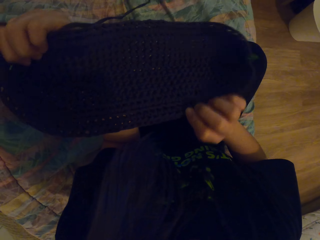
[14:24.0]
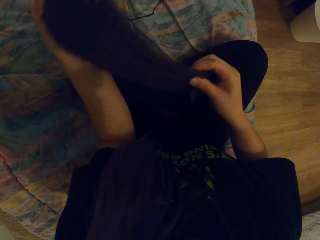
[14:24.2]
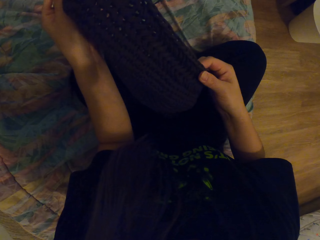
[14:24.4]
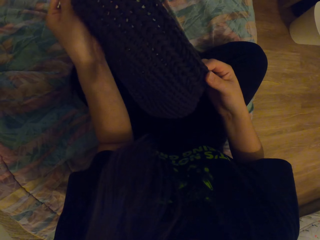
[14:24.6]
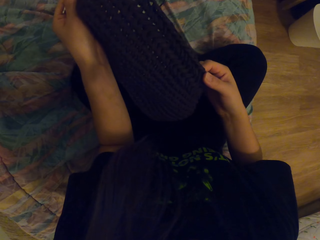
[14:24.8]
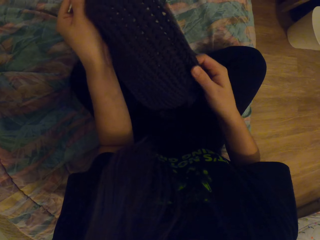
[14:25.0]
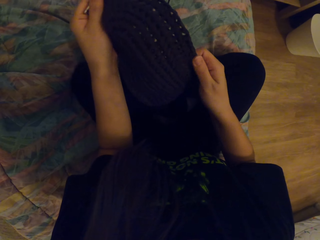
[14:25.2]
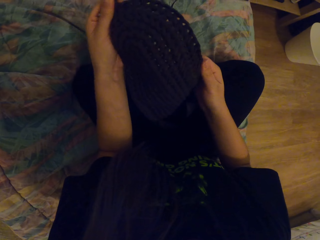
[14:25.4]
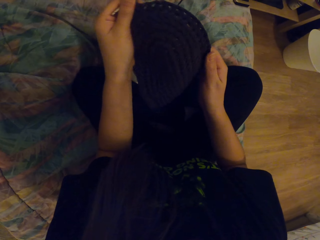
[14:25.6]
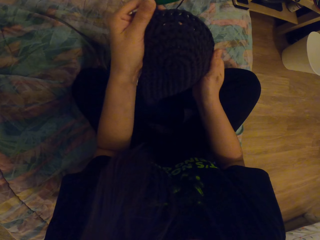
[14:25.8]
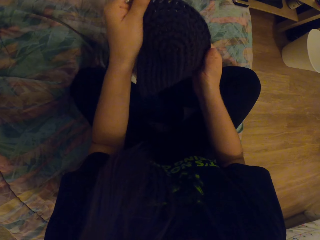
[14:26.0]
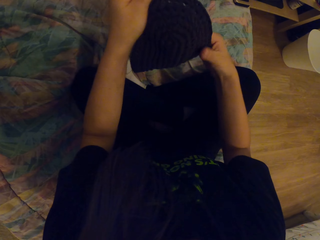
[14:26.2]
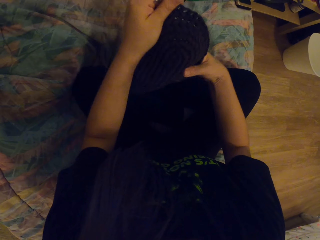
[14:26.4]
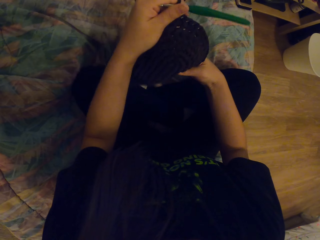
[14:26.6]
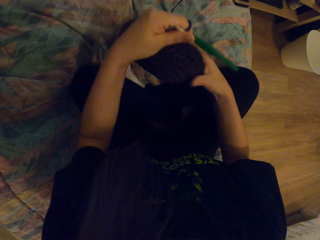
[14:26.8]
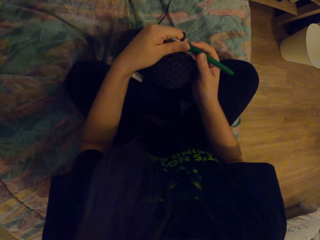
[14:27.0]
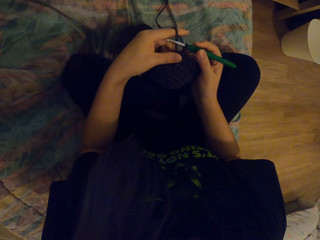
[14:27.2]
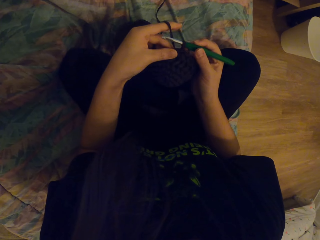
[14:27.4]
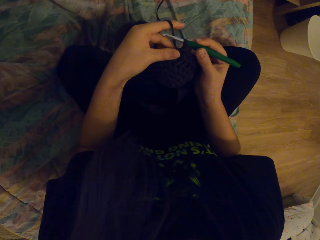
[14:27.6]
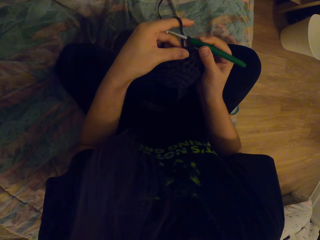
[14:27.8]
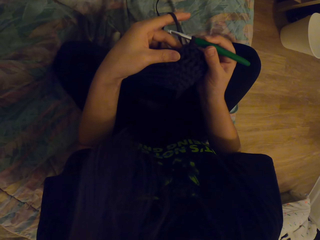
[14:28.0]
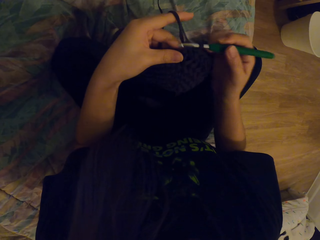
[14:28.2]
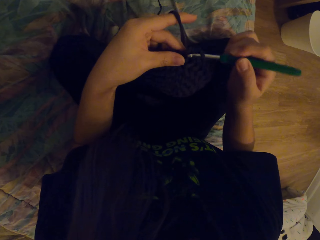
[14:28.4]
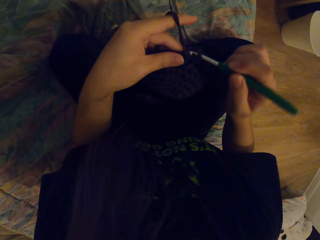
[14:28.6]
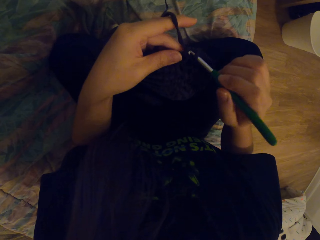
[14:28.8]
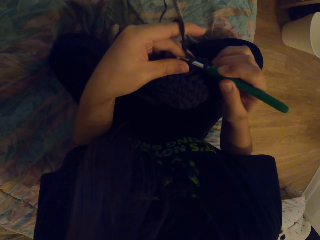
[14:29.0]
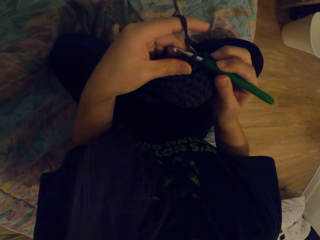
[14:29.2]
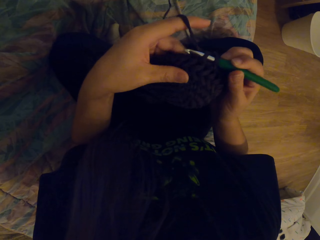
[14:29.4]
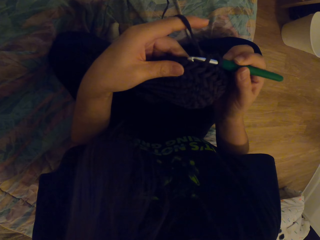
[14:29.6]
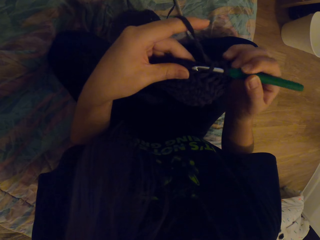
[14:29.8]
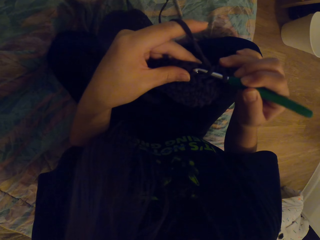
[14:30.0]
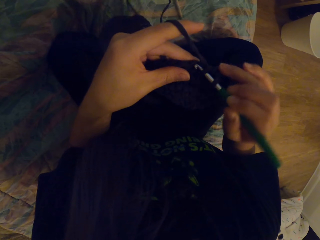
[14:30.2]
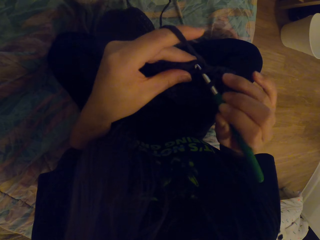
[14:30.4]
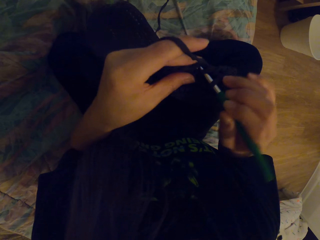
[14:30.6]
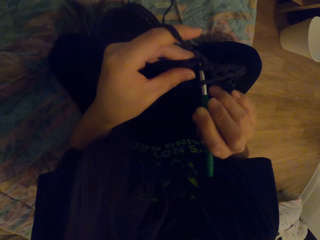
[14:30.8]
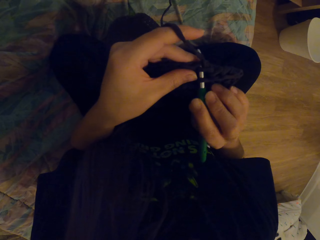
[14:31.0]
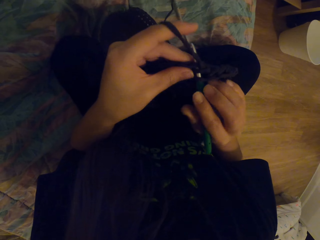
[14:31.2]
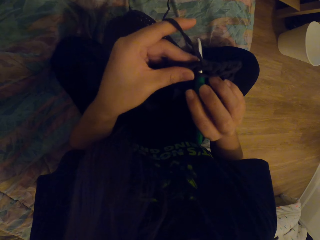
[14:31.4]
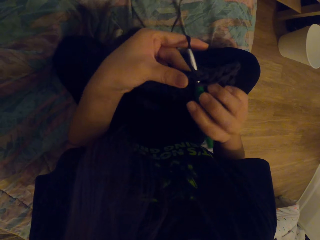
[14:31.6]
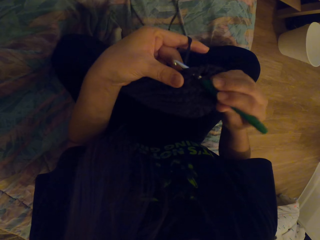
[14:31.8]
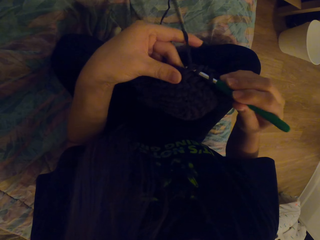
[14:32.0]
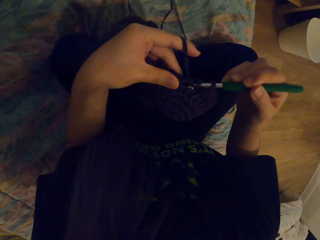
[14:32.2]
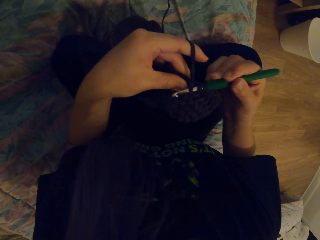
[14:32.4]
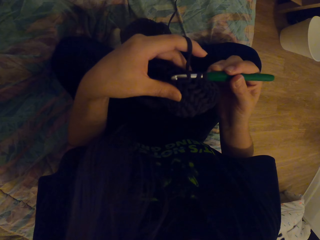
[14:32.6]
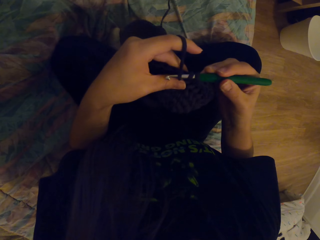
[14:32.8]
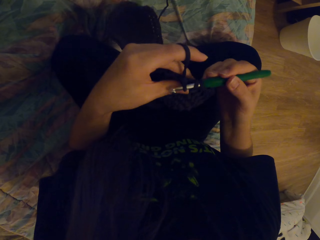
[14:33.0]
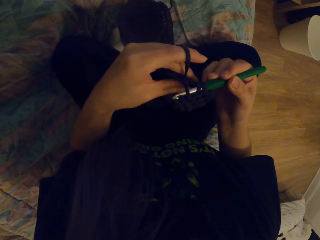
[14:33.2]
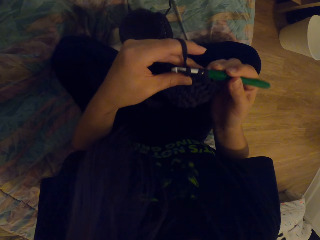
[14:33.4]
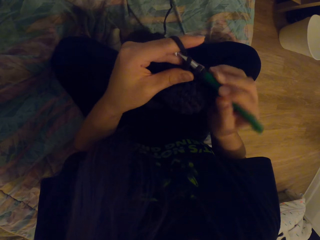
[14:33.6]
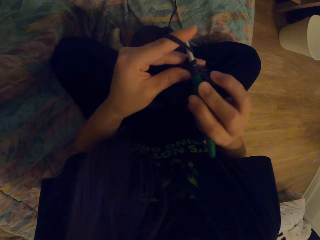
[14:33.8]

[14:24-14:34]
The camera wearer turns the fabric with the hand. They move the hand on the fabric. They weave the fabric with the crochet.

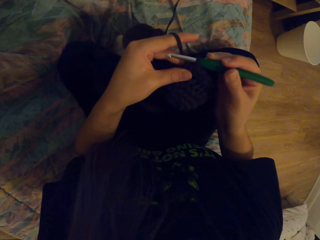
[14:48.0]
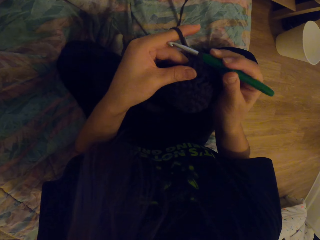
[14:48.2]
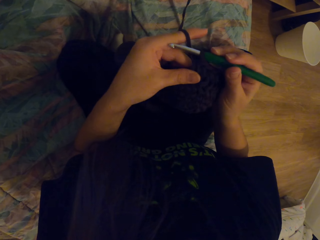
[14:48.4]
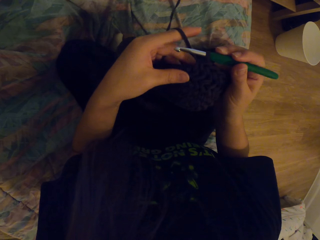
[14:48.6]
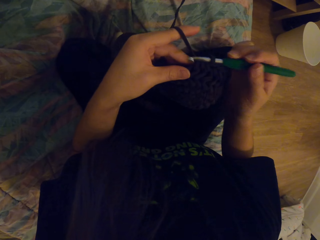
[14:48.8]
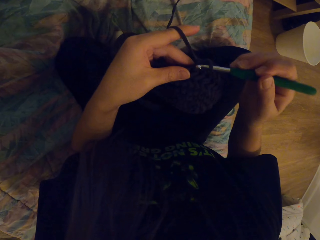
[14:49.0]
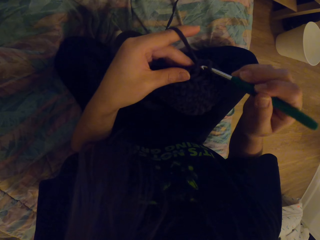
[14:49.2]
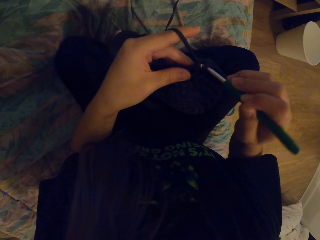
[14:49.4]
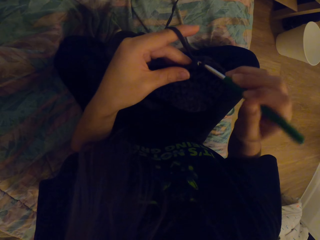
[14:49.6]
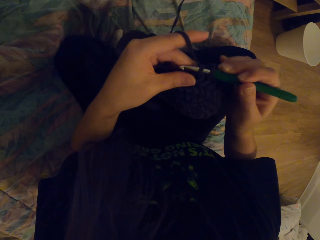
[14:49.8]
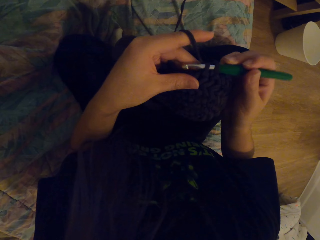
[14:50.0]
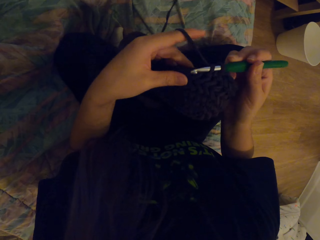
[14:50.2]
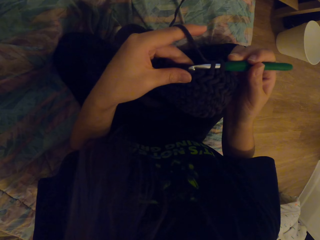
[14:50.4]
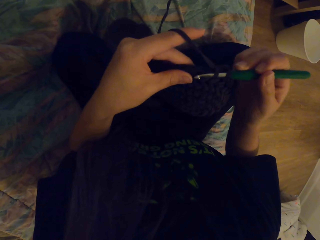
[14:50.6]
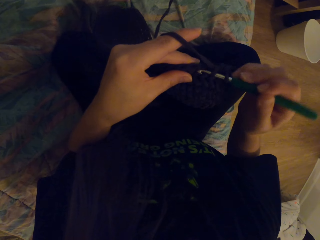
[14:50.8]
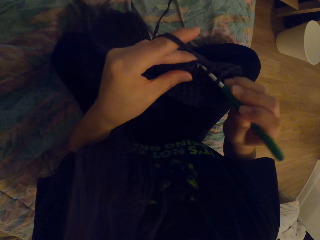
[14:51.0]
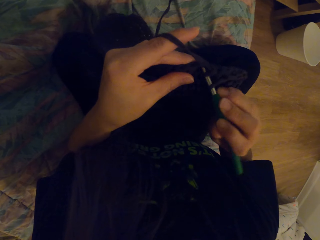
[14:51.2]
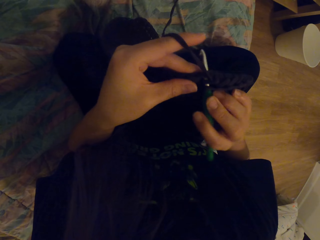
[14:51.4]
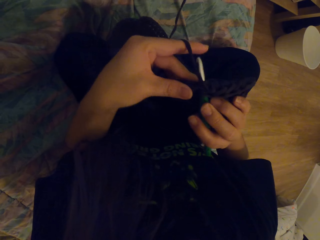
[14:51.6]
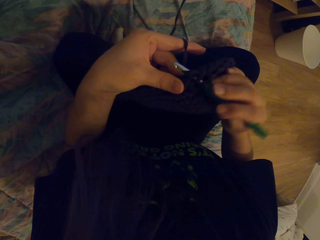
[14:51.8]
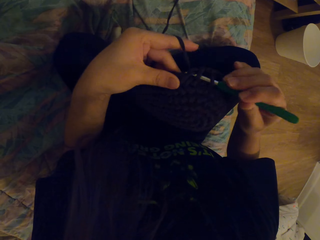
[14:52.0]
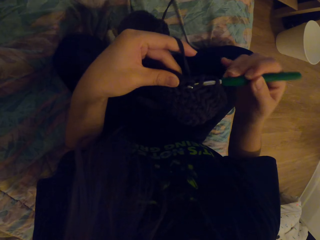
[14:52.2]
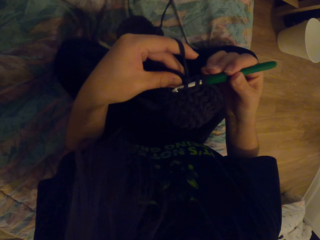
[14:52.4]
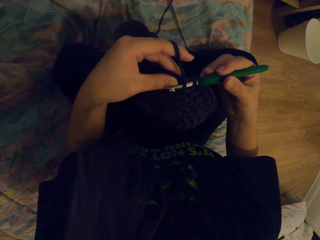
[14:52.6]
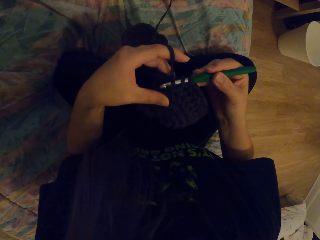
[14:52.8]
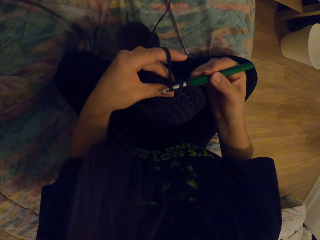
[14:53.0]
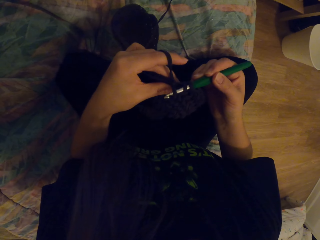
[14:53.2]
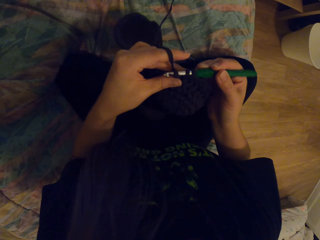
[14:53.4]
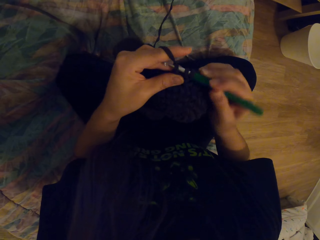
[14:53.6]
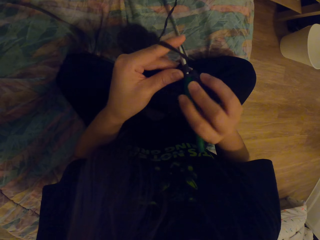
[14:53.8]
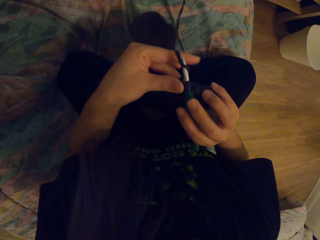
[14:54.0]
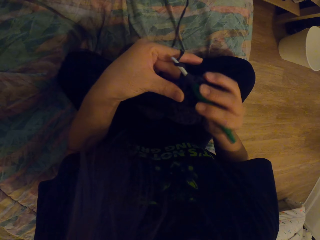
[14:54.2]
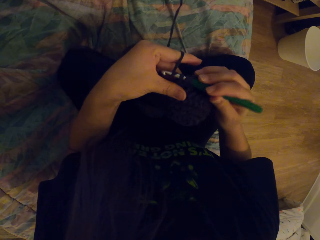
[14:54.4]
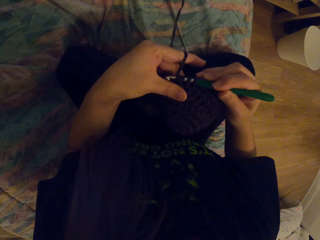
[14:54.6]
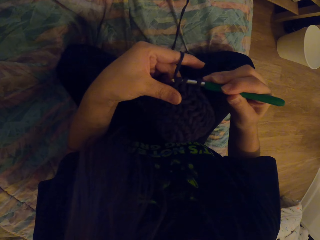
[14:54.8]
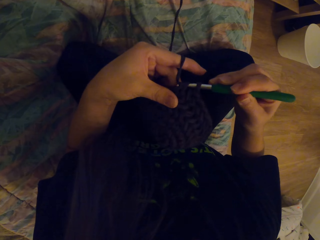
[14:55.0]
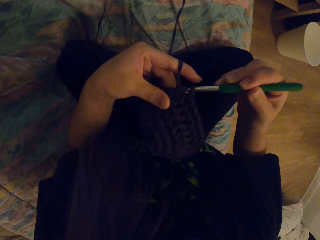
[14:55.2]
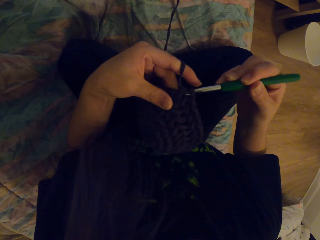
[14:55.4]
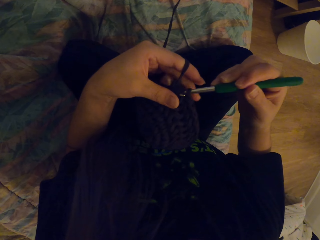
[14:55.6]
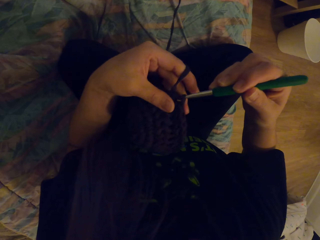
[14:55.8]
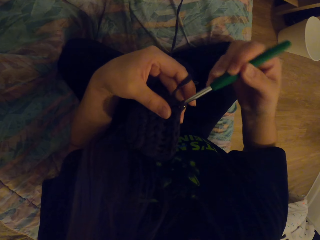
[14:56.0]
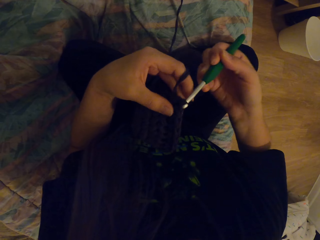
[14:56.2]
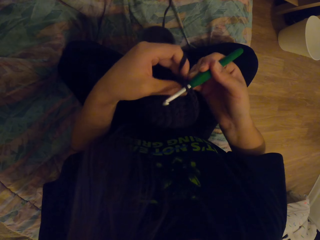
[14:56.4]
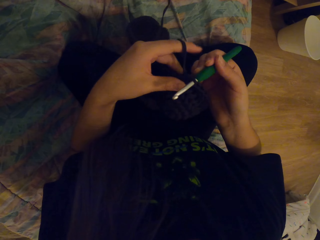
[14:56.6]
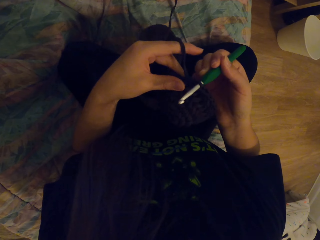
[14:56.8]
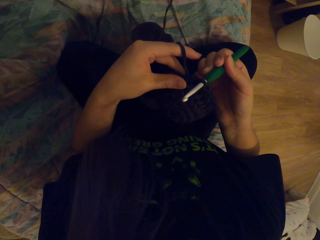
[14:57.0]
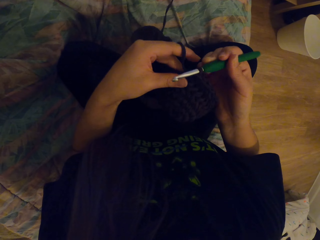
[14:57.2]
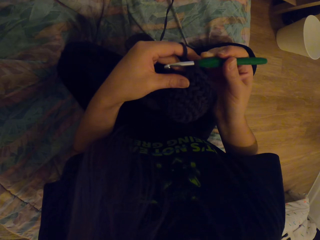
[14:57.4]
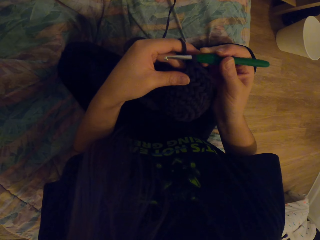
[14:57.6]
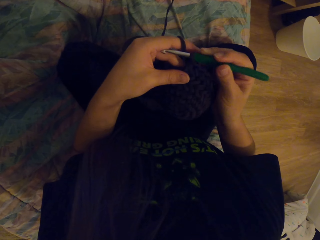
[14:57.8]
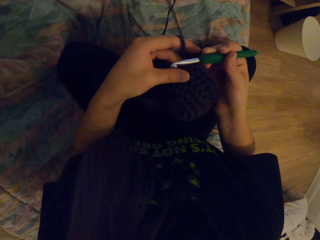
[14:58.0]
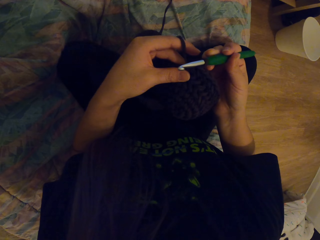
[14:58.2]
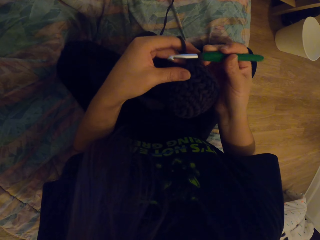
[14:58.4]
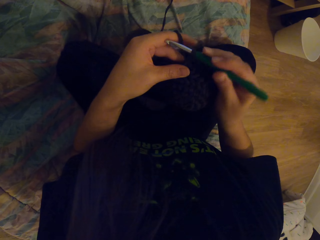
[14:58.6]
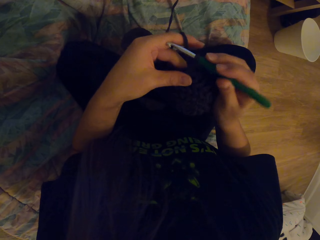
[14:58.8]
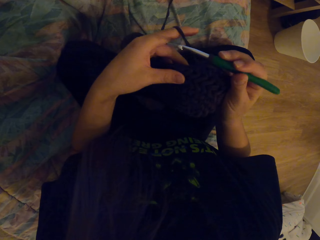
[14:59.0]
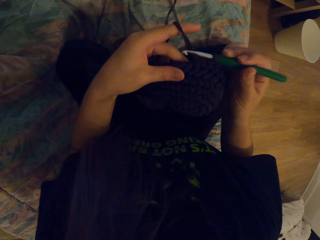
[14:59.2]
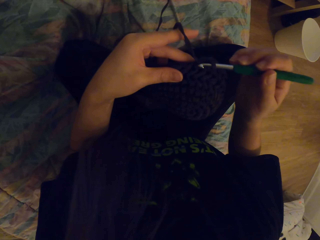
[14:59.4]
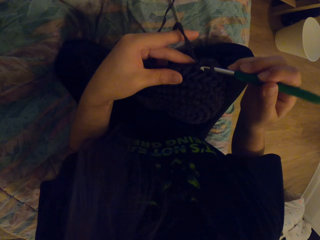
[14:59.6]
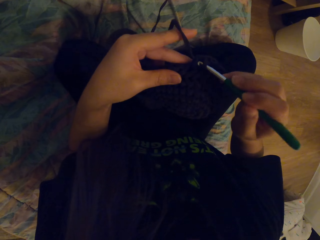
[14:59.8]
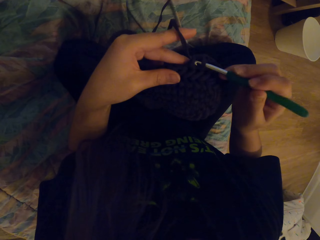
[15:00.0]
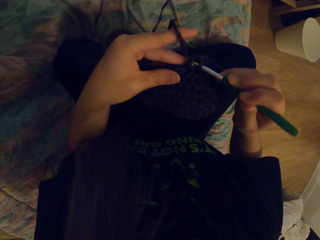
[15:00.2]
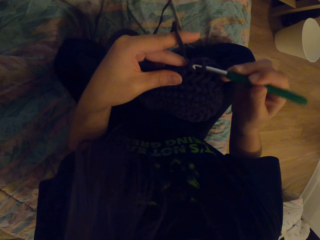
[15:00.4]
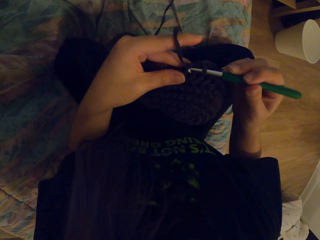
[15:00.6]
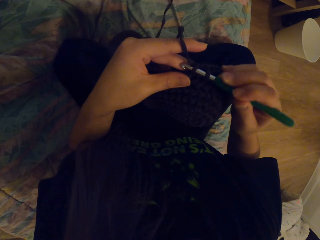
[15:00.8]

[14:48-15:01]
The camera wearer inserts the crochet in the fabric. They weave the fabric with the crochet. They move the fabric with the hand.
